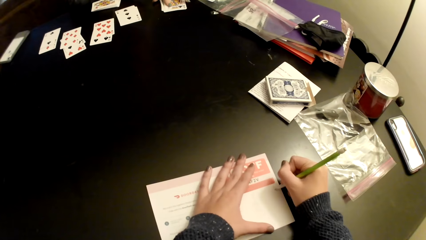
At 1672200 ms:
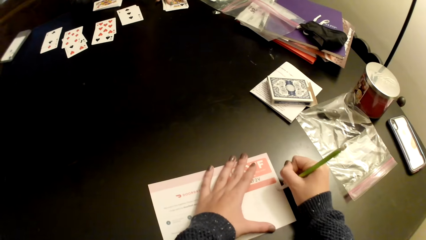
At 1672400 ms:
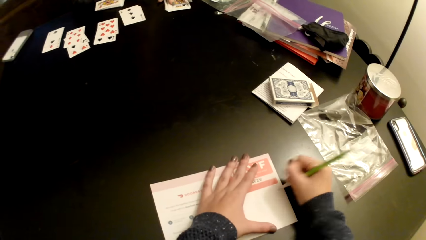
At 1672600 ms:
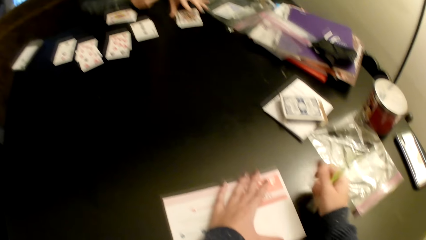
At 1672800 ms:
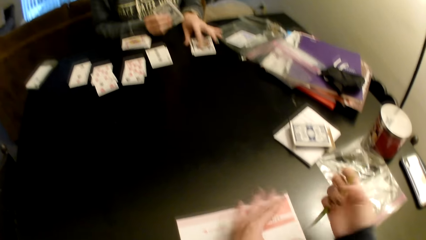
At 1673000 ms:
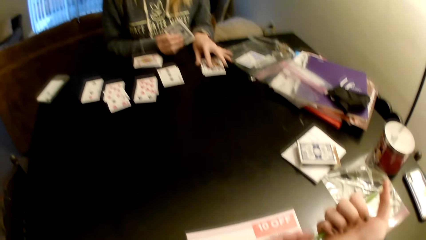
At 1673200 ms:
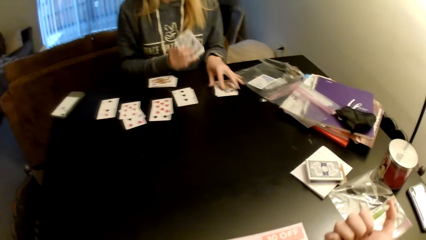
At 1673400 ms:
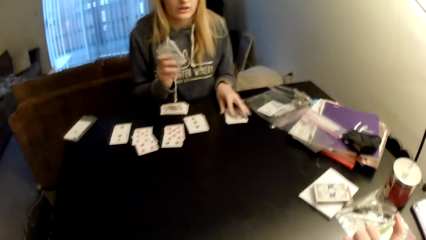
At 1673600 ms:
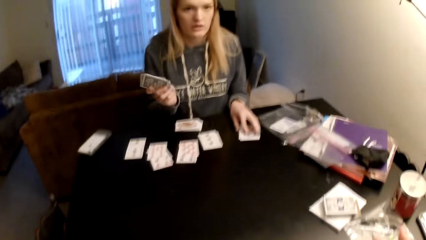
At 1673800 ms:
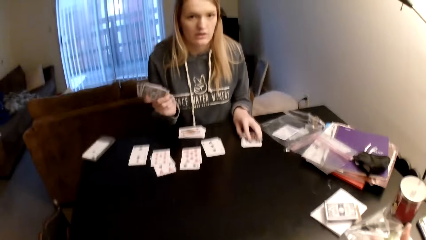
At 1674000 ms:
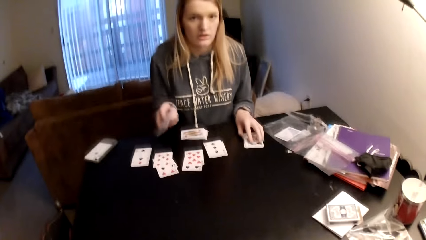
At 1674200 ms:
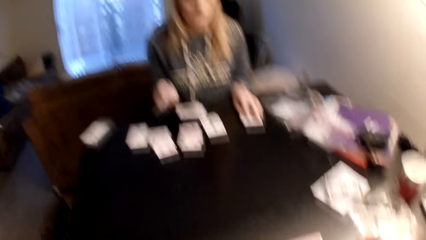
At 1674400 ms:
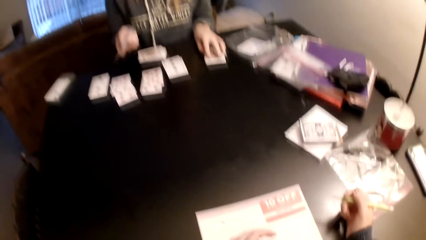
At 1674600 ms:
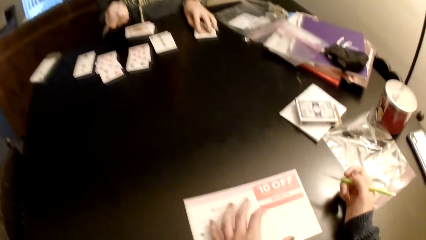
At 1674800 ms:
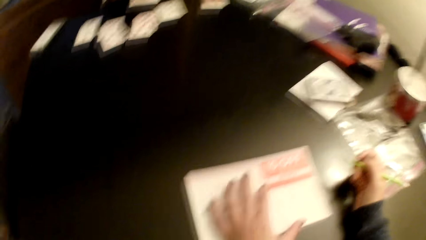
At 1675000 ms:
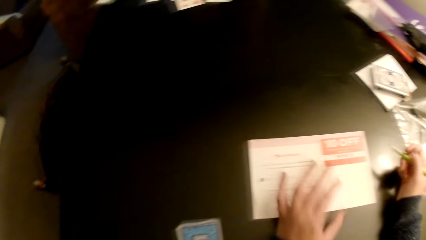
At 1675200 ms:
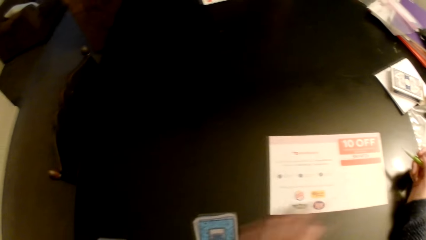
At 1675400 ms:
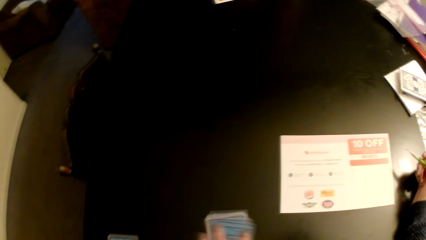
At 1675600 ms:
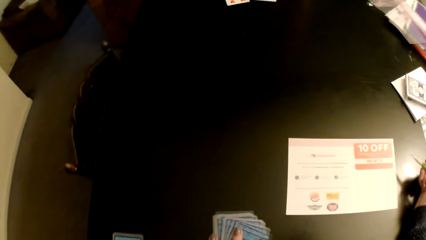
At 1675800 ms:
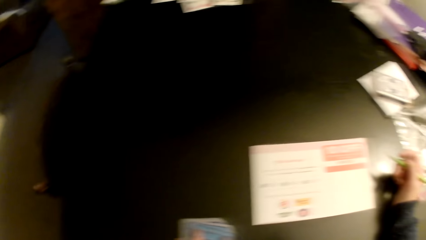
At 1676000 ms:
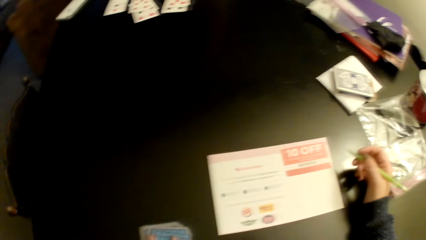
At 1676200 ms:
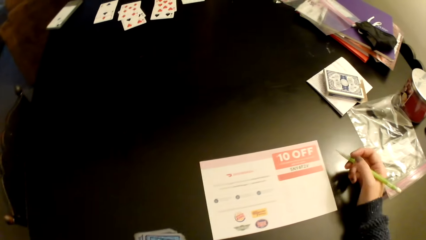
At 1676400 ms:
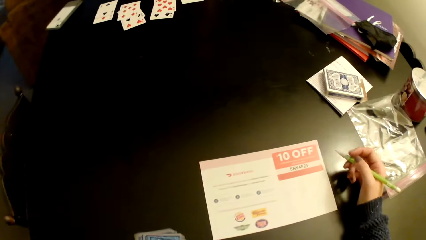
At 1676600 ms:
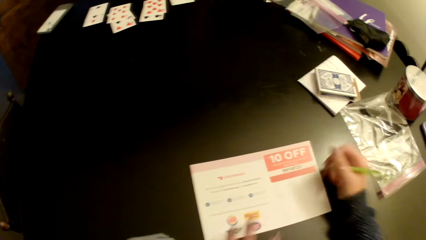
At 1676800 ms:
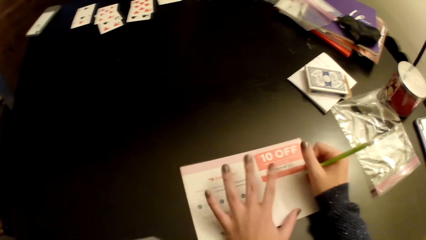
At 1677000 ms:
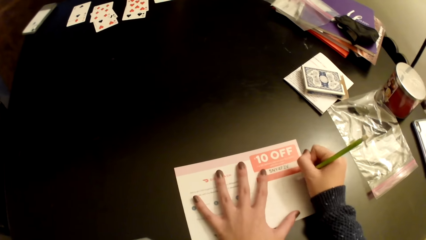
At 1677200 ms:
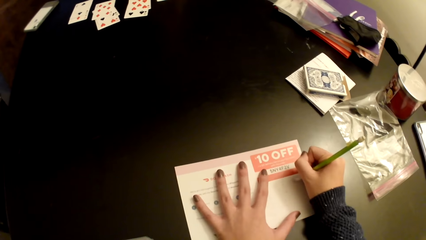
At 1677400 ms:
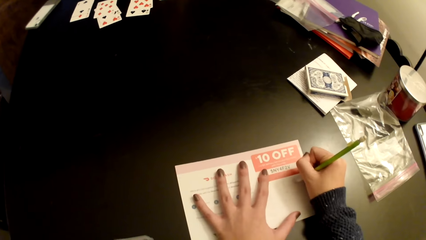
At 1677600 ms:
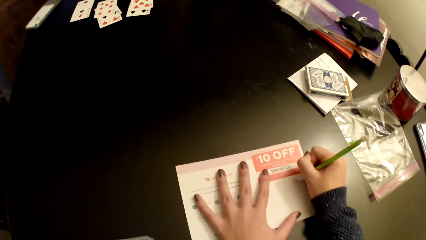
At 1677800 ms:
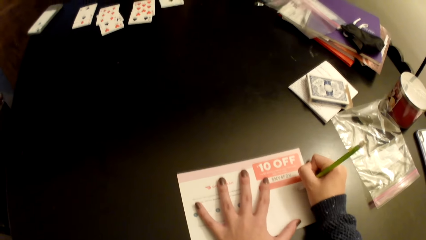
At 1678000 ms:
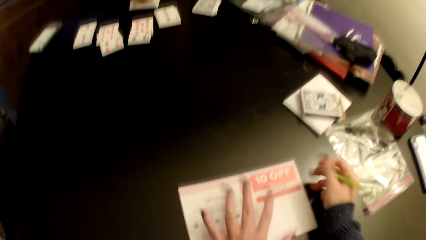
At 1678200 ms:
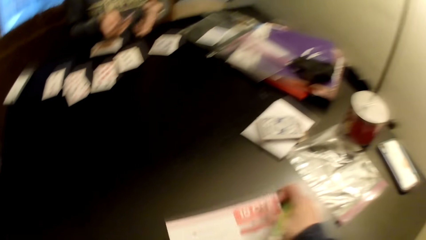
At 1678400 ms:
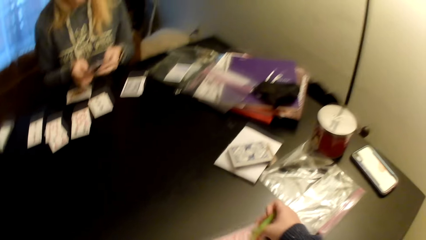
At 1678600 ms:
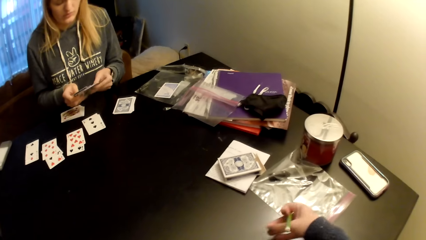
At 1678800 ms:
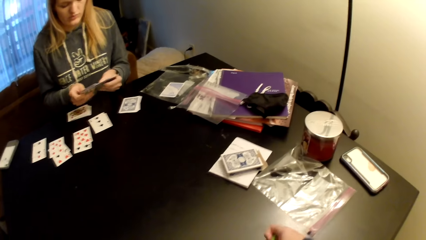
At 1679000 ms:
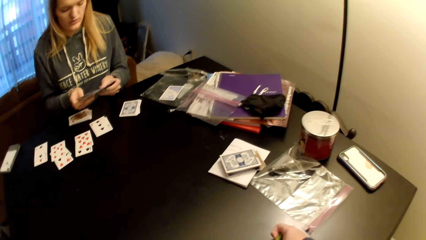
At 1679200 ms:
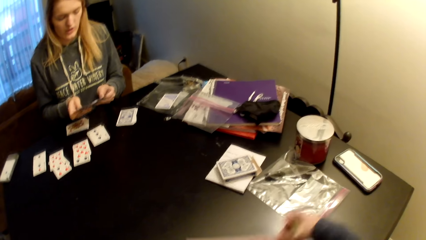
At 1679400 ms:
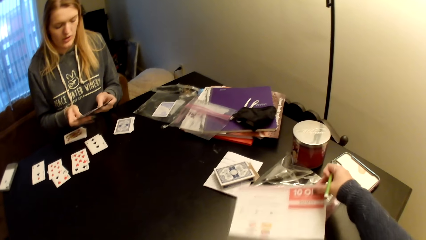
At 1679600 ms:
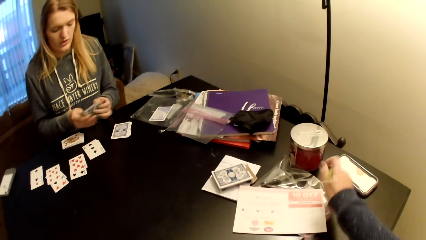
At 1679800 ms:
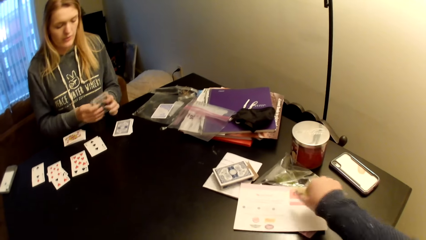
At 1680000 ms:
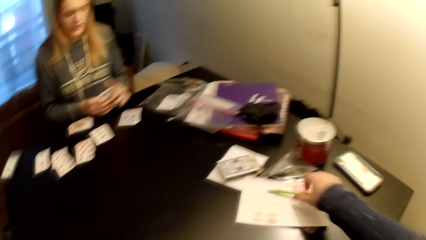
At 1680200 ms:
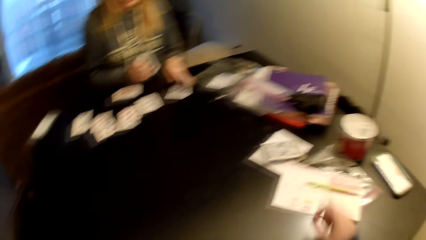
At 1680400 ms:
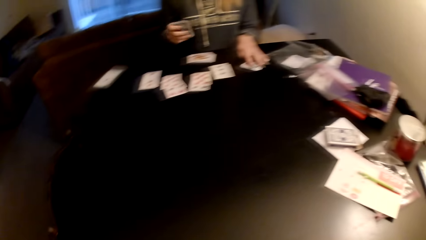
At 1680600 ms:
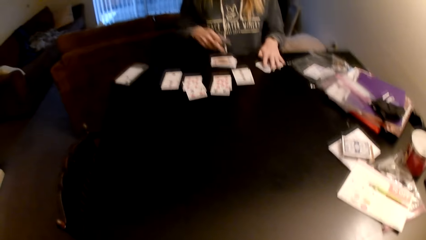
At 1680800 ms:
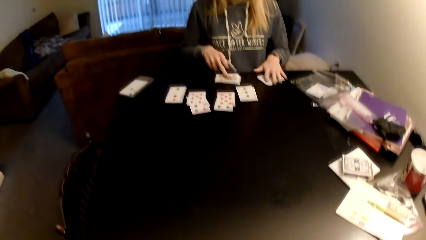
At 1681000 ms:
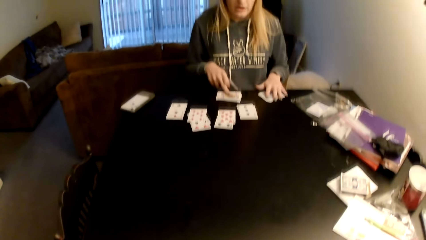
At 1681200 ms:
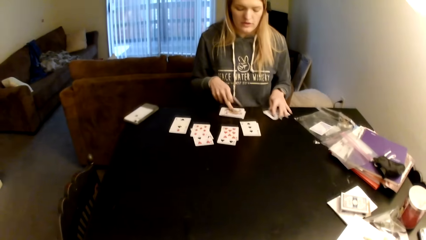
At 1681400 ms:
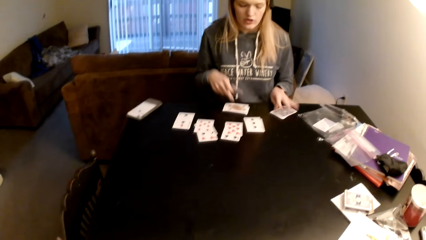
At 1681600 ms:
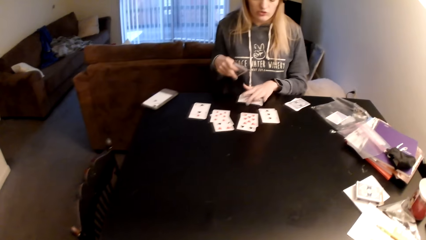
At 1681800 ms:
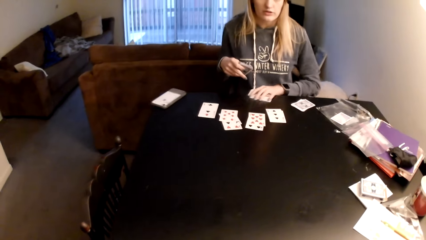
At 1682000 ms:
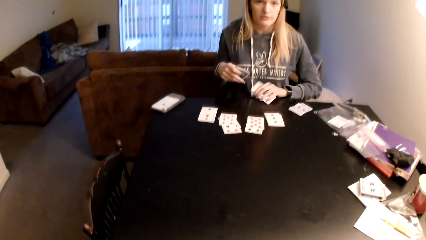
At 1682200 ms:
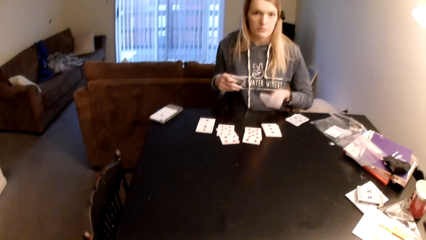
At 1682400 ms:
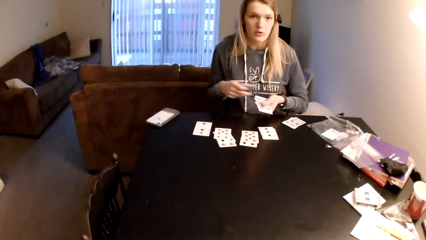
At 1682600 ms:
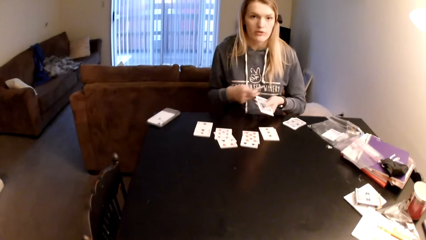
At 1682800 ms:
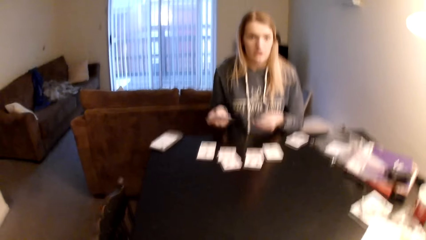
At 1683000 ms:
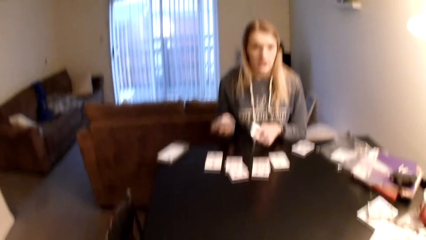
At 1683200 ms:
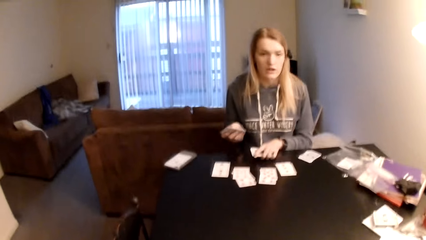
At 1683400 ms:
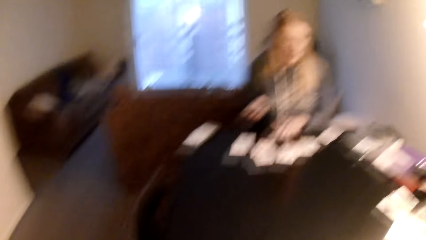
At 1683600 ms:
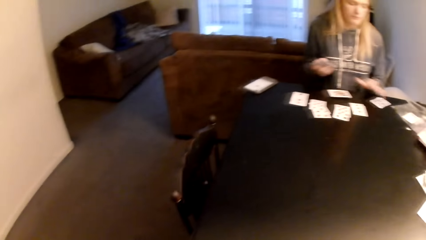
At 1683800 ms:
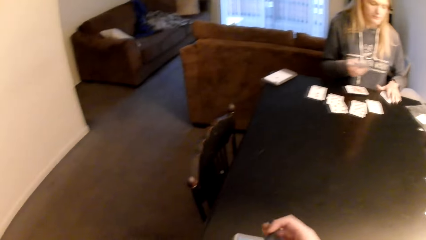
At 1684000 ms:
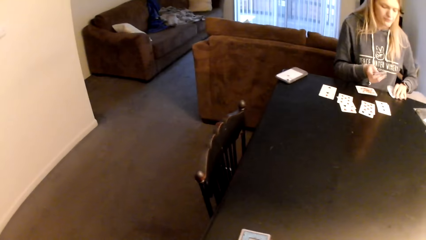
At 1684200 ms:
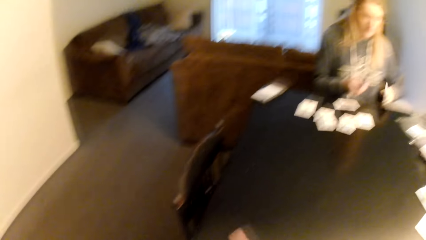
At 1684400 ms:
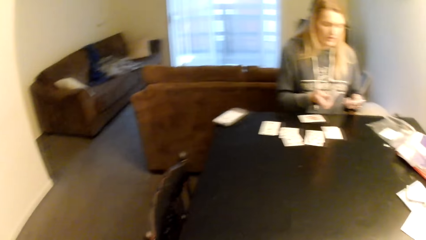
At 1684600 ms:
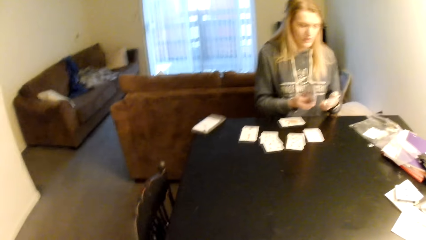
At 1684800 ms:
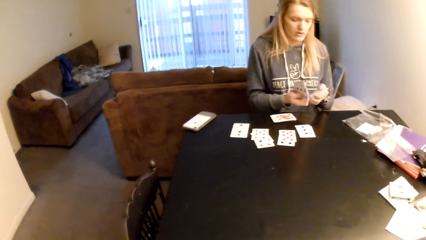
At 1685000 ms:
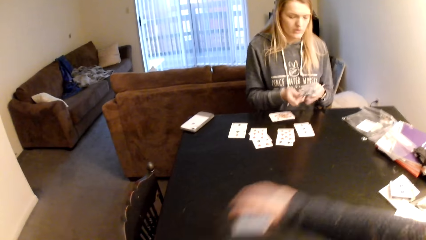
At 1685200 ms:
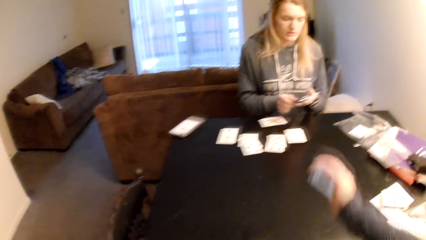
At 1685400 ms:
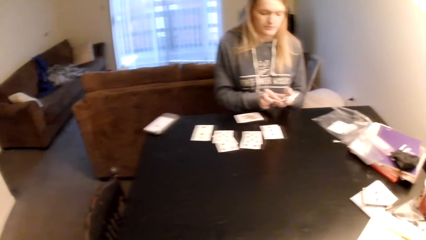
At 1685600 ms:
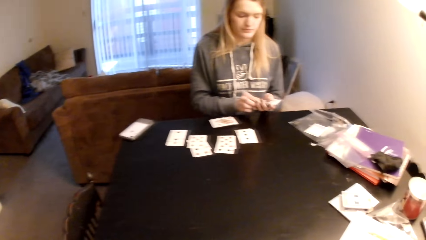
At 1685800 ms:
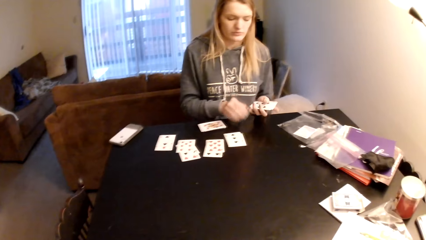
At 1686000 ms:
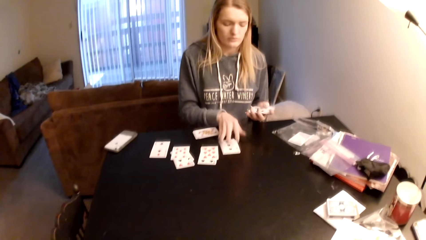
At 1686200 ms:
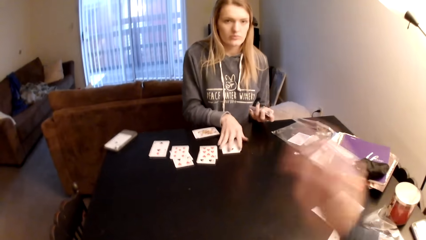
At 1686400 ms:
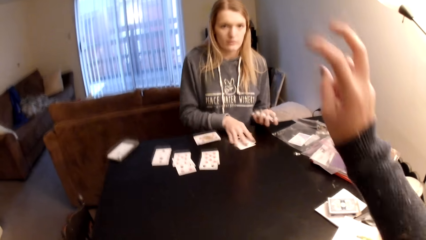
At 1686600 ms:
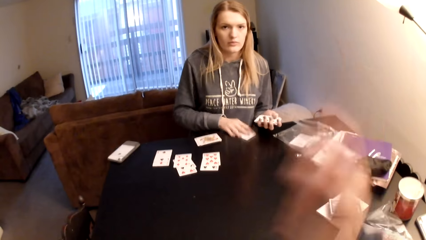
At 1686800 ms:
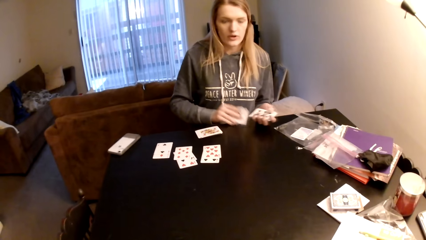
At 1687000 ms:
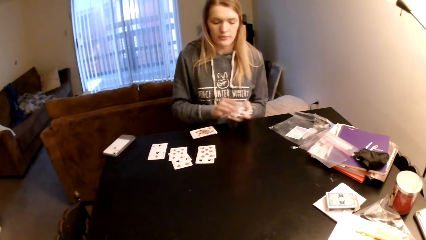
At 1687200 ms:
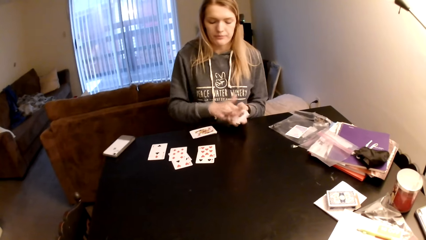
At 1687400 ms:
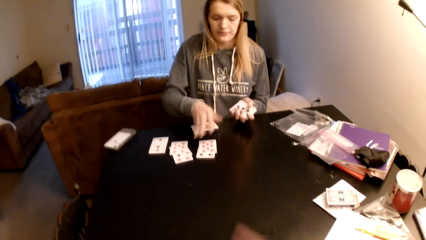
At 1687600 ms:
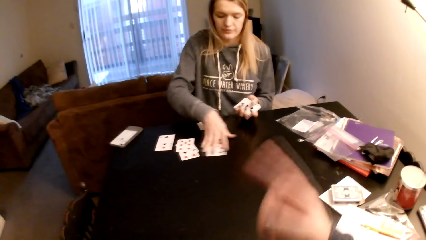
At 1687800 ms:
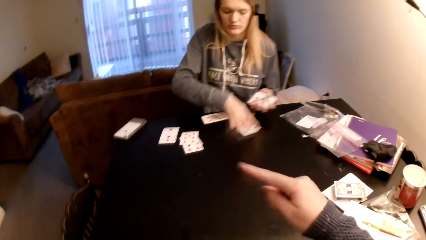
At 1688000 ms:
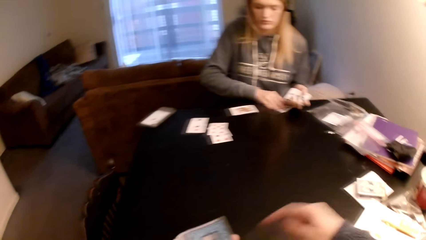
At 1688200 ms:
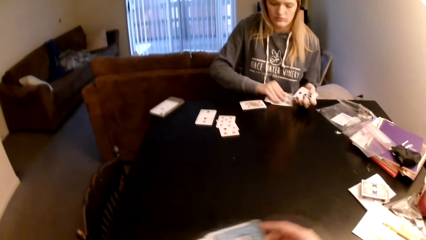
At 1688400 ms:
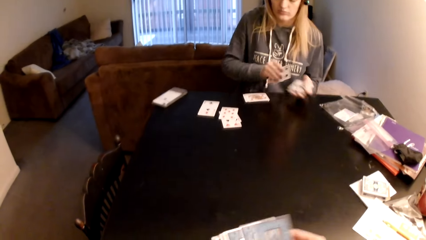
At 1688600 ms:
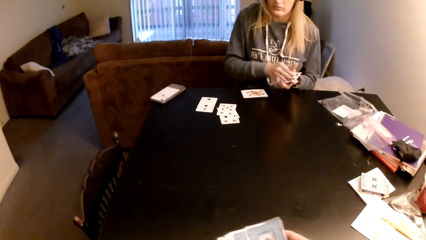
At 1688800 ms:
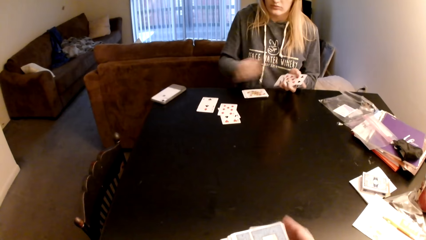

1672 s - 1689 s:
The camera wearer writes on the paper. She adjusts the piece of paper on a table. A lady picks up cards from the table. The camera wearer moves the cards on the table. She holds the cards. She writes on the paper with a pen. She puts the paper on the table. The lady counts the cards. The camera wearer moves the paper on the table. The lady sorts the cards with her hands. The camera wearer puts down the pen on the table. The lady holds the cards, arranges the cards on the table, picks cards on the table, drops the cards on the table and picks the cards. The camera wearer holds the cards. She moves her hand over the table. The lady sorts the cards with her hands and picks up the cards from the table.
